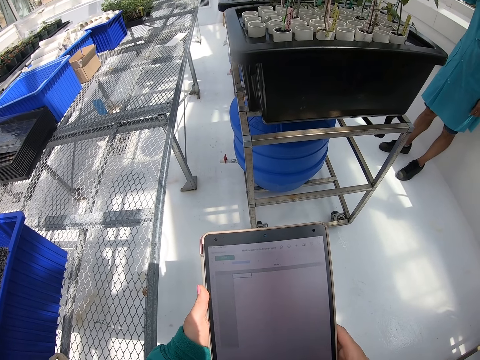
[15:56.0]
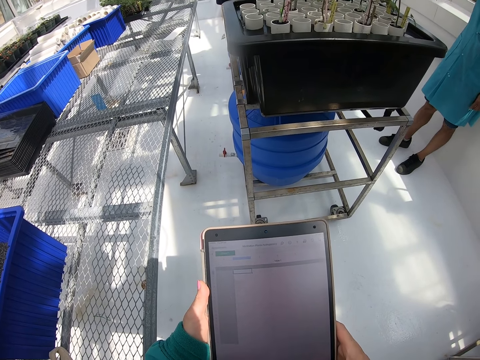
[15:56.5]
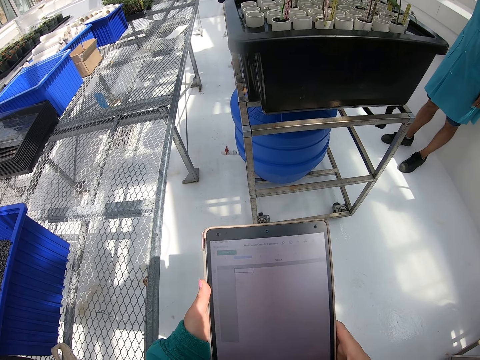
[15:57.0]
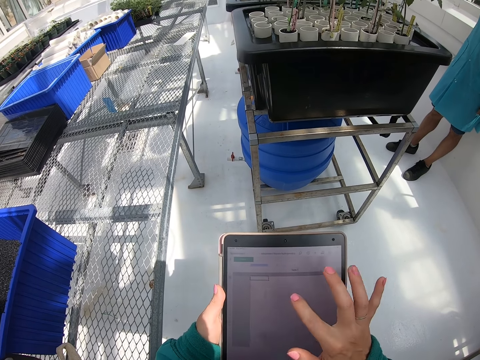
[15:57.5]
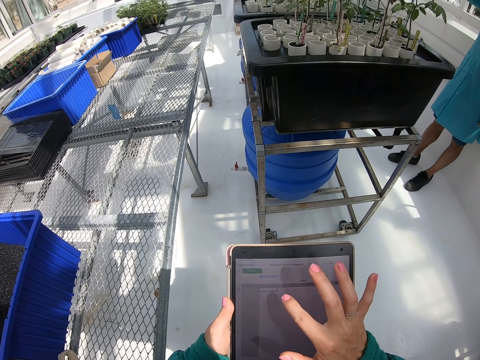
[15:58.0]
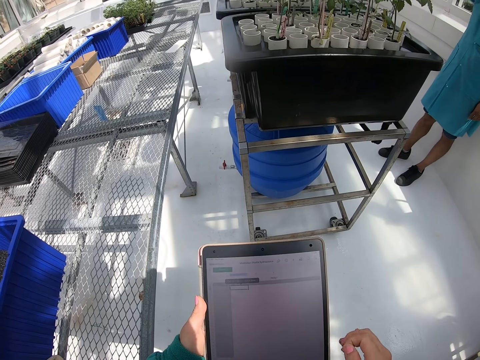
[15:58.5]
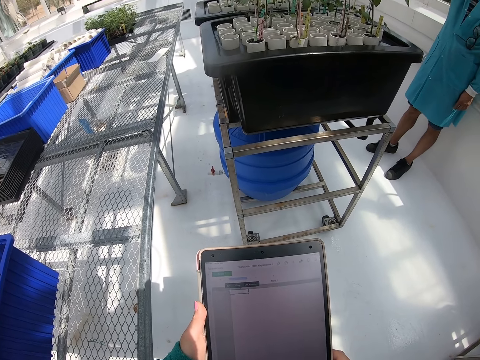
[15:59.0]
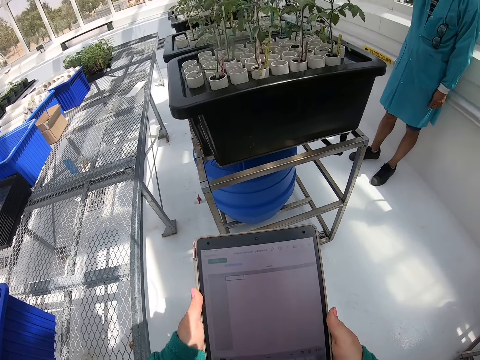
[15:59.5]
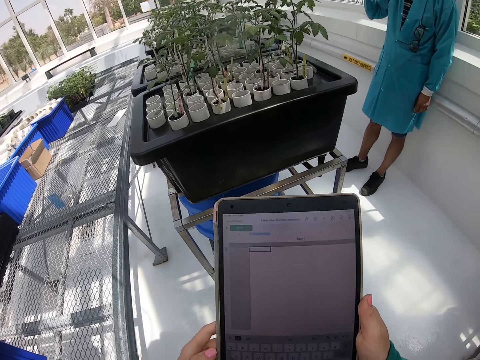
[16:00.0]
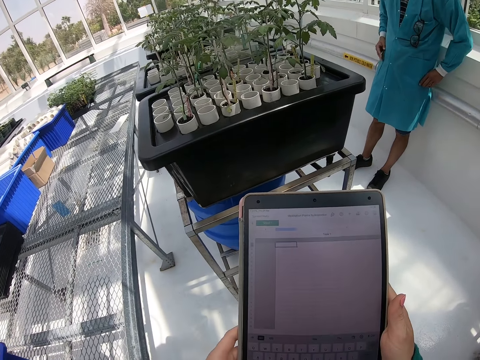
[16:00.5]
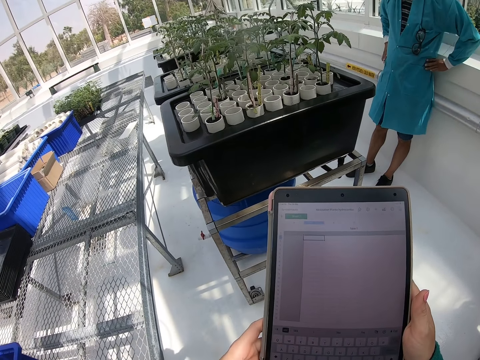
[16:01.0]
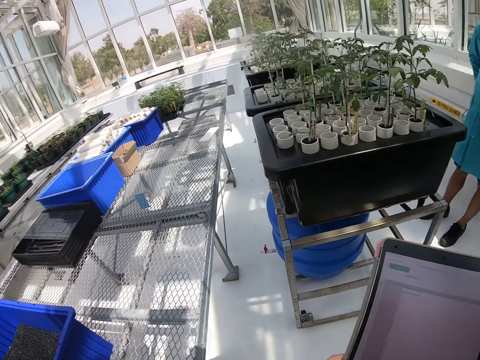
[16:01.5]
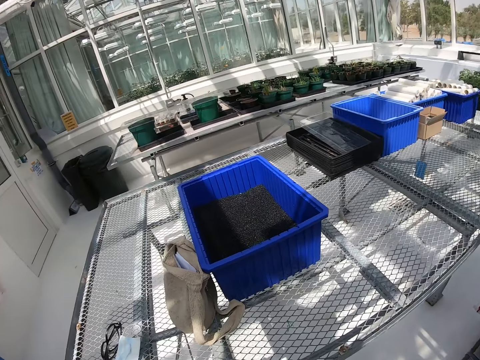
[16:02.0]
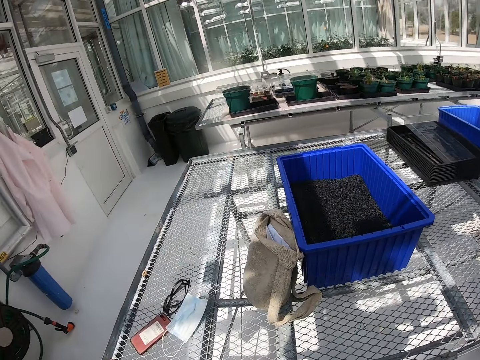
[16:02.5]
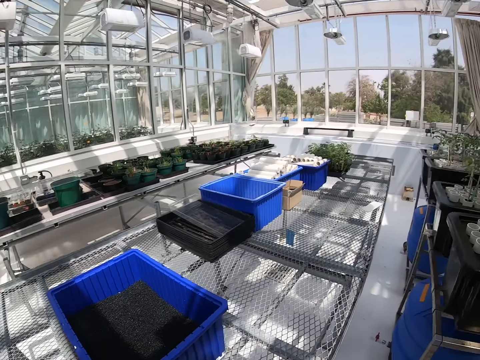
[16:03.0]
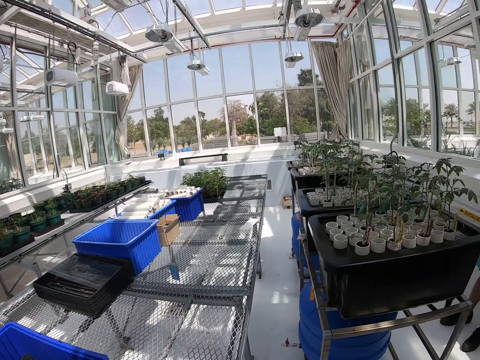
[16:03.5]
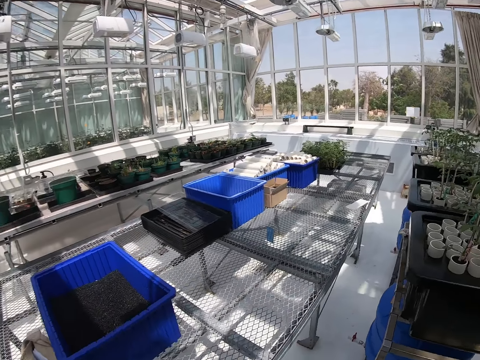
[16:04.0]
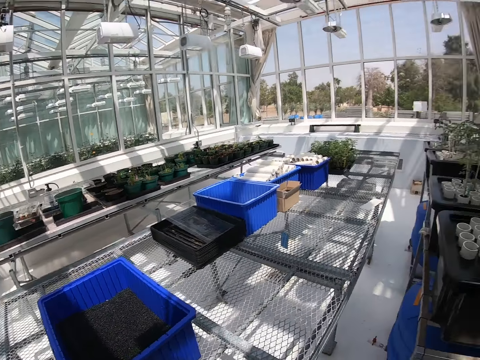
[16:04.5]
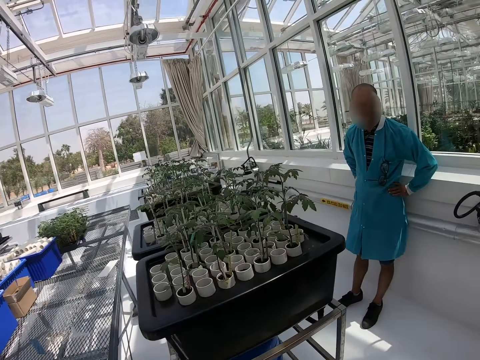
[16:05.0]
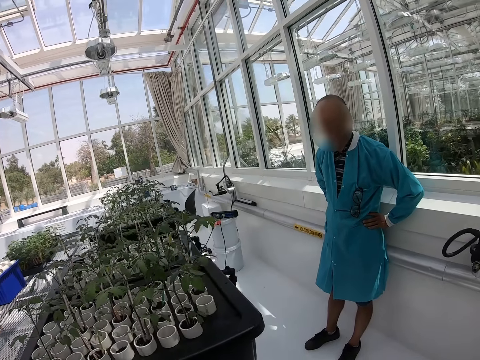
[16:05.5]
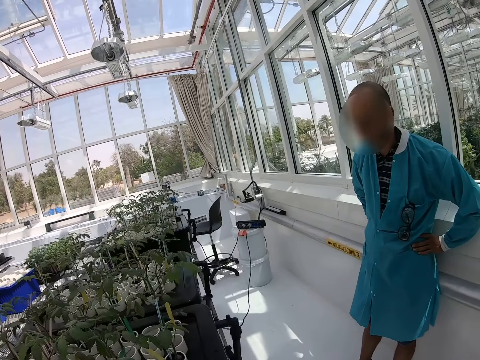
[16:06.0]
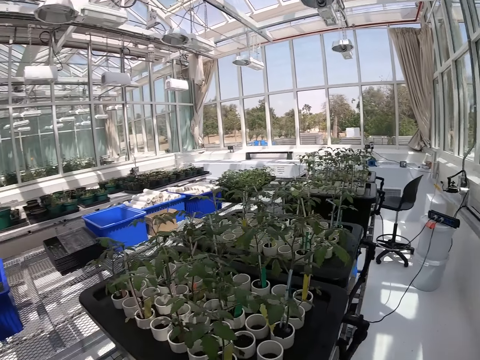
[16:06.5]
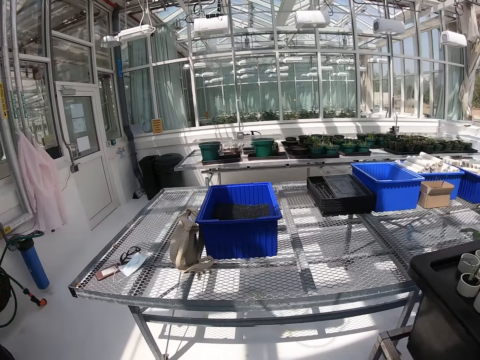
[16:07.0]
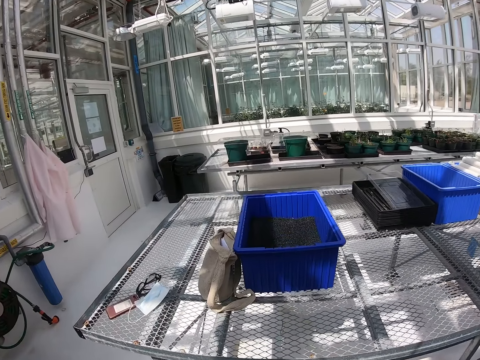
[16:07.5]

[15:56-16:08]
The camera wearer taps on the tablet. They move around the room.

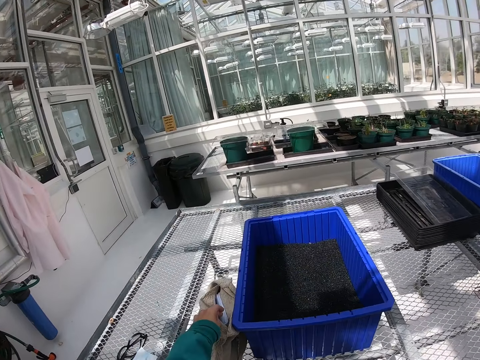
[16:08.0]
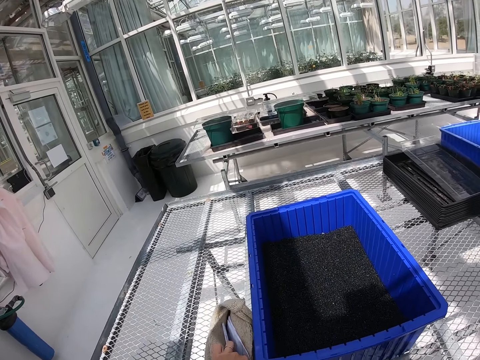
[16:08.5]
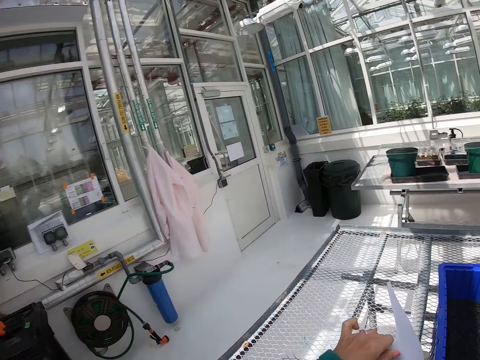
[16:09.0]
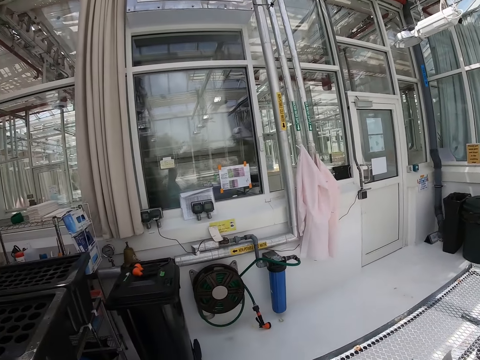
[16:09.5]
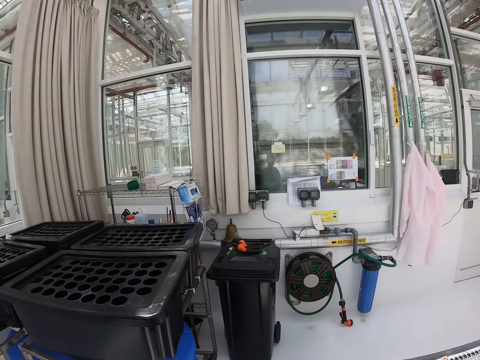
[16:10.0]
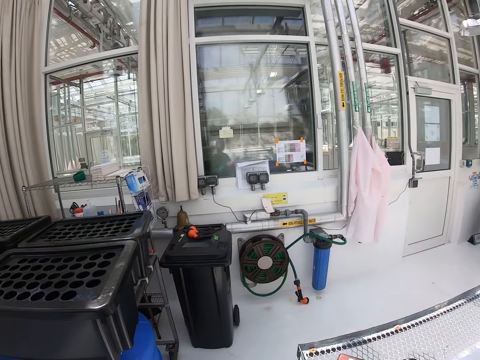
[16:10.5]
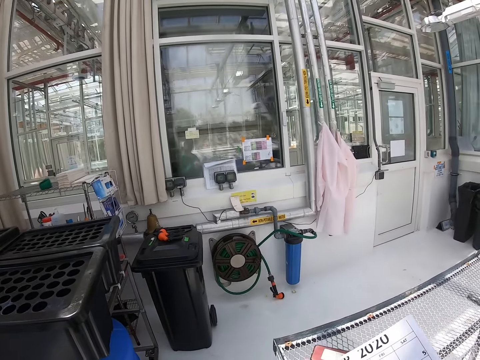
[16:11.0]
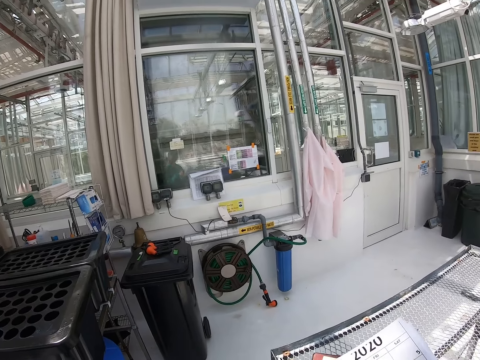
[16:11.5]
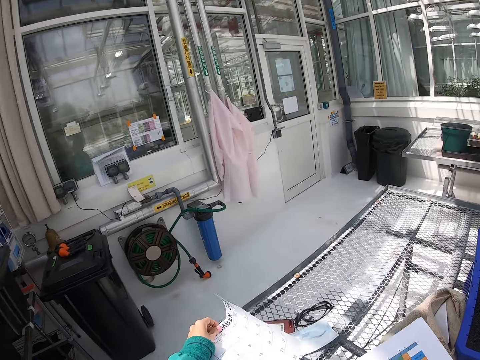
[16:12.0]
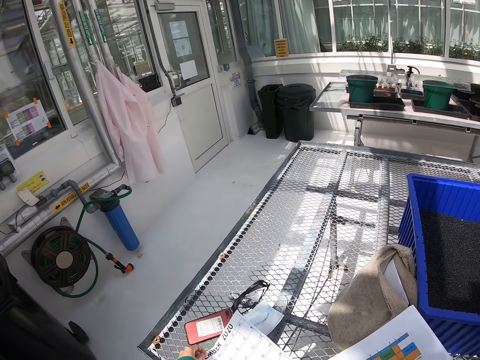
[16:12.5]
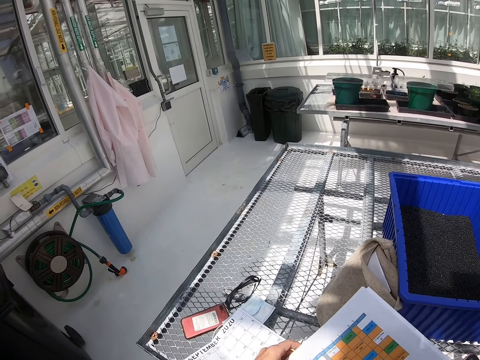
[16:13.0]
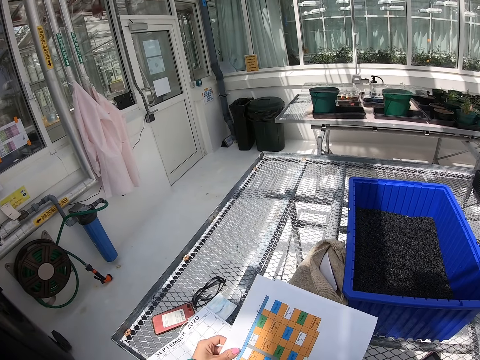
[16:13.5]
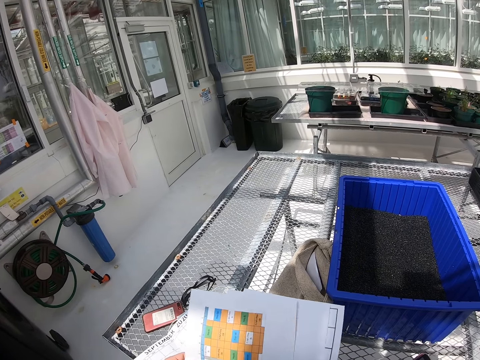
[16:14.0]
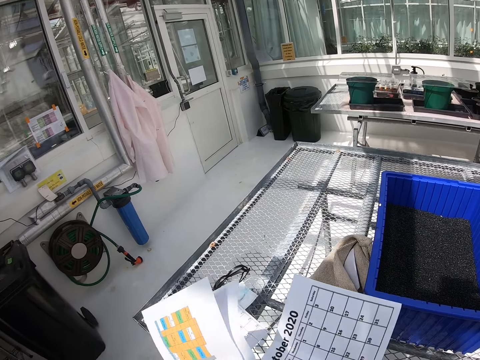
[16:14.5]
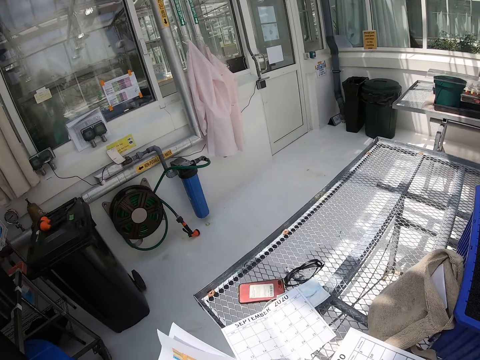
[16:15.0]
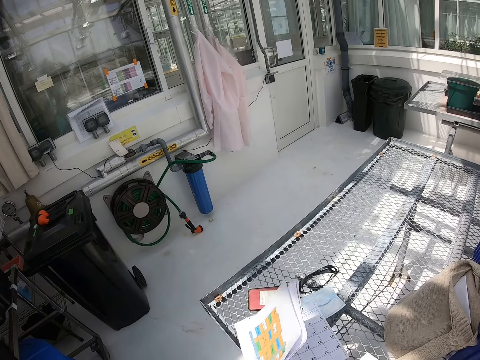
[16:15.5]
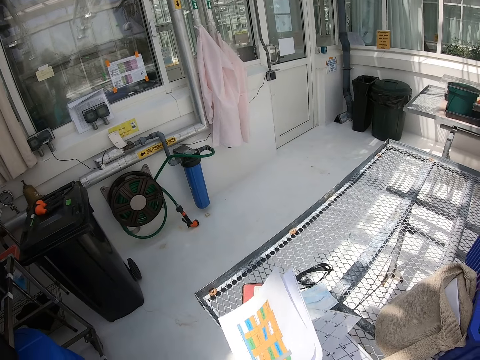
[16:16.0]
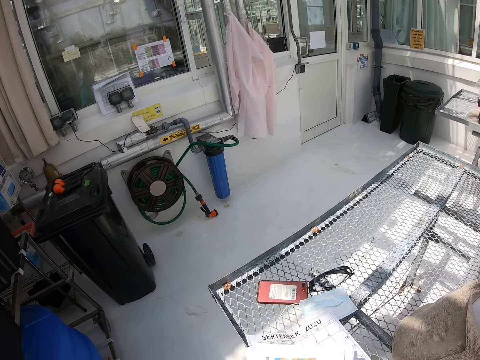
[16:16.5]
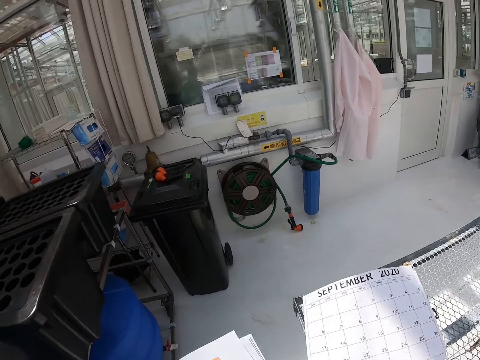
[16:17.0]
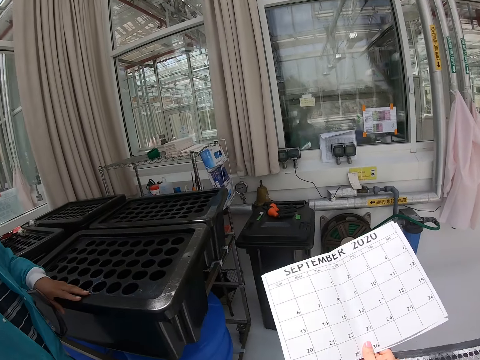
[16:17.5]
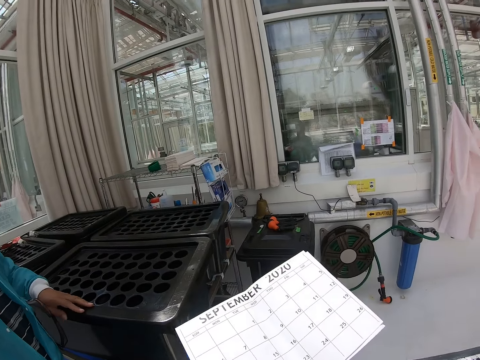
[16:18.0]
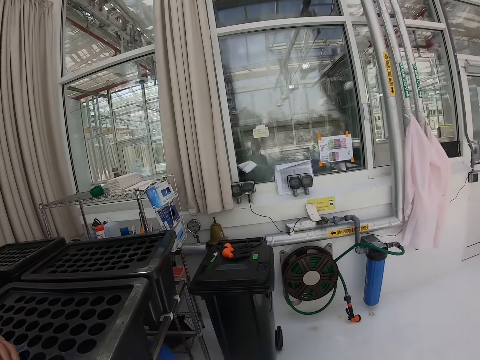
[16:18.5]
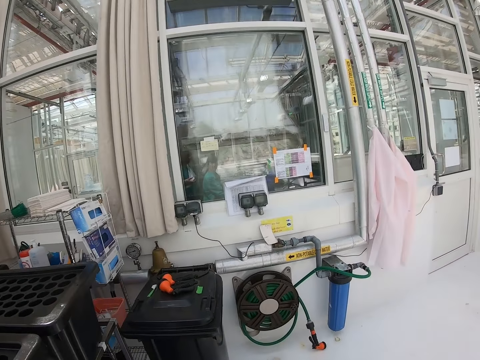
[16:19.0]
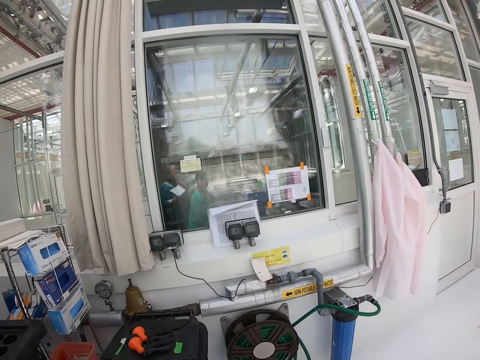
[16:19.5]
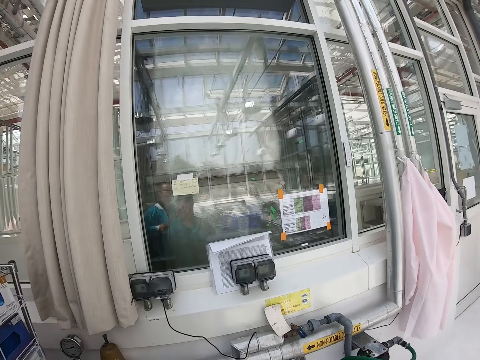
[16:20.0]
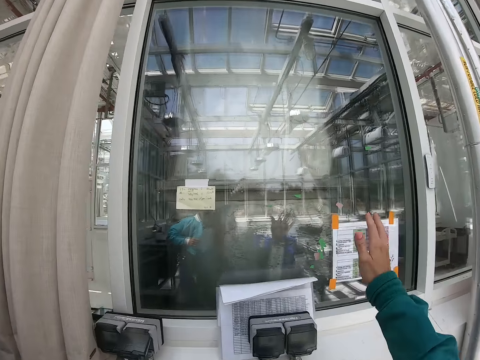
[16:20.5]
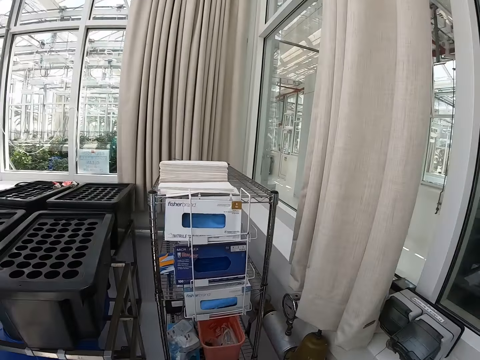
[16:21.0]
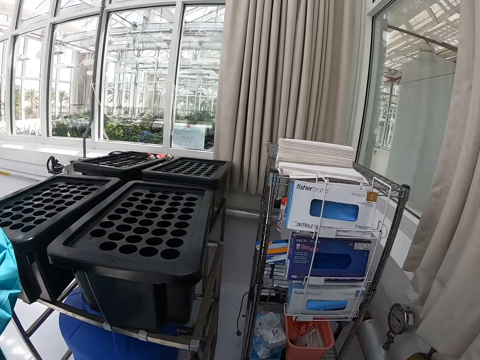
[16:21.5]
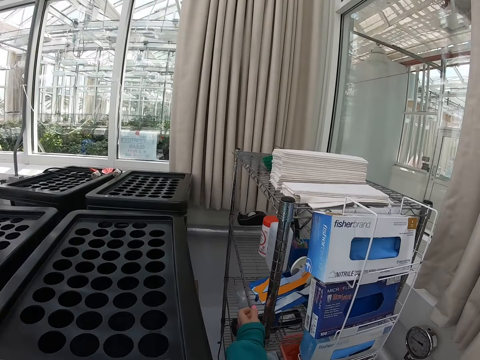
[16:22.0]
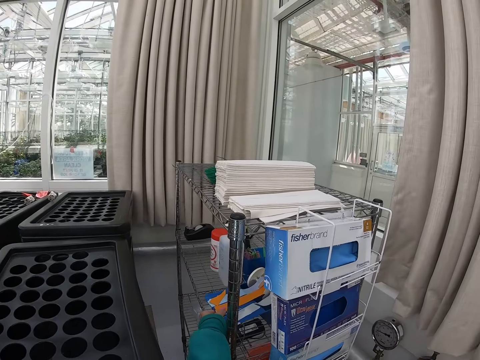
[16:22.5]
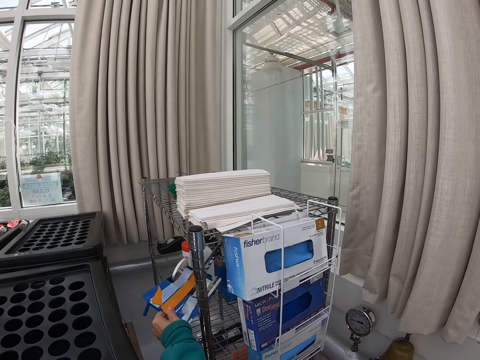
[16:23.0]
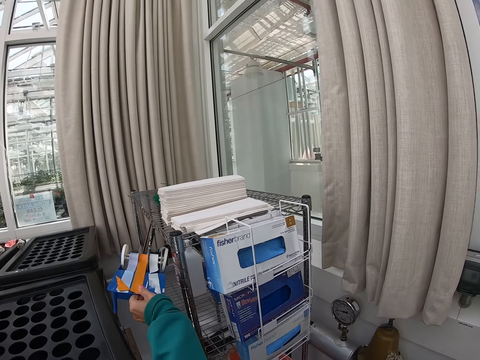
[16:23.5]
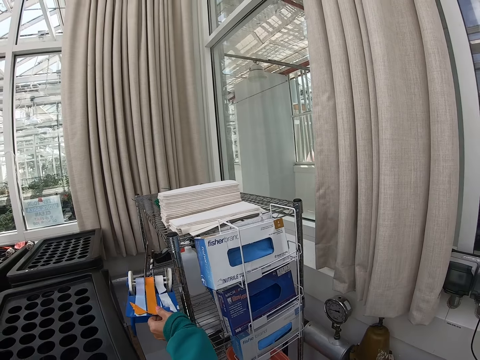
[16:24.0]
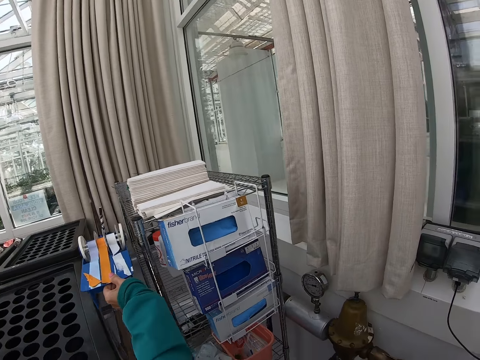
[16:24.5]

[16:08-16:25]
The camera wearer removes a paper. She touches on the bag. She looks around the room. She holds a paper and puts the paper down. She holds some sheets of paper. She picks up papers. She flips through the papers. She holds a paper. She moves around the room. She reaches her hand out on the glass. She moves her hands. She moves around the room. She picks up a machine.
